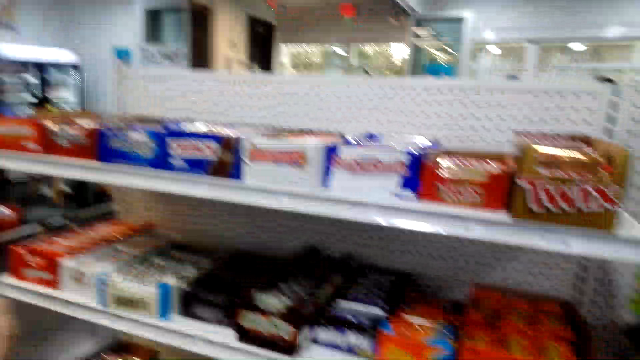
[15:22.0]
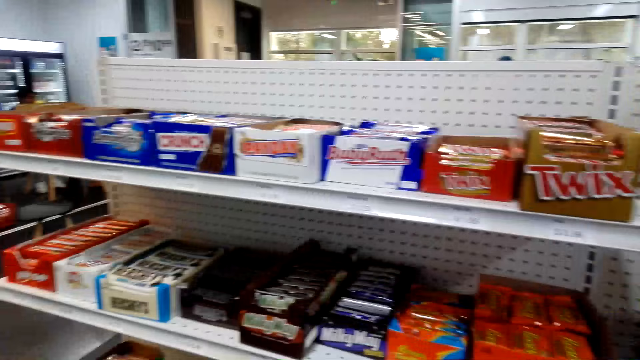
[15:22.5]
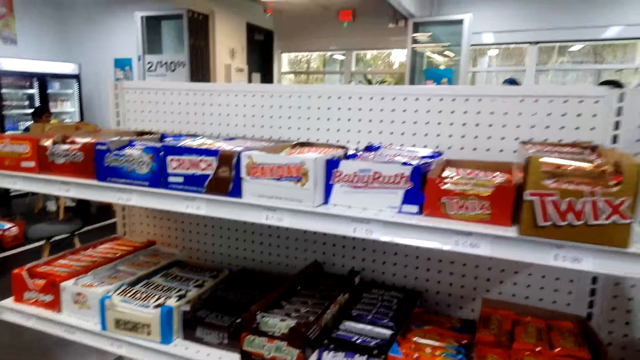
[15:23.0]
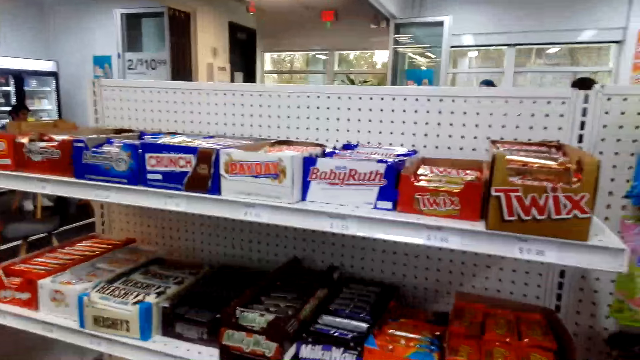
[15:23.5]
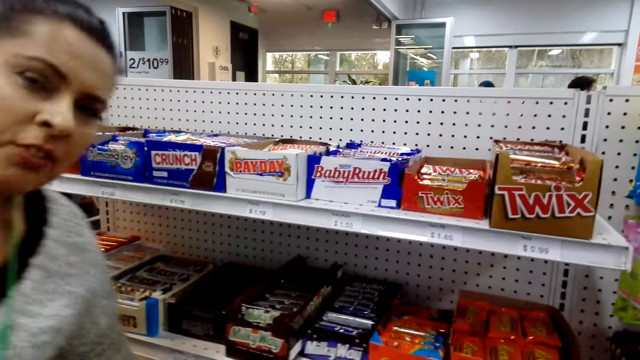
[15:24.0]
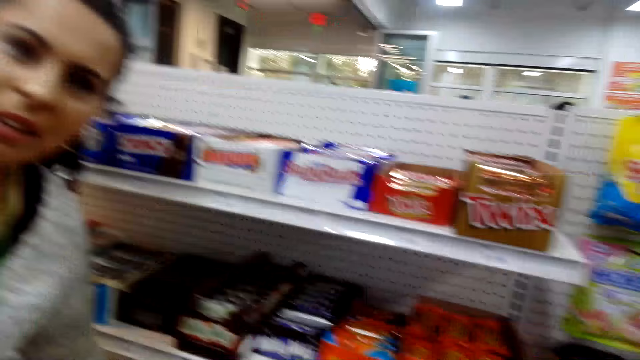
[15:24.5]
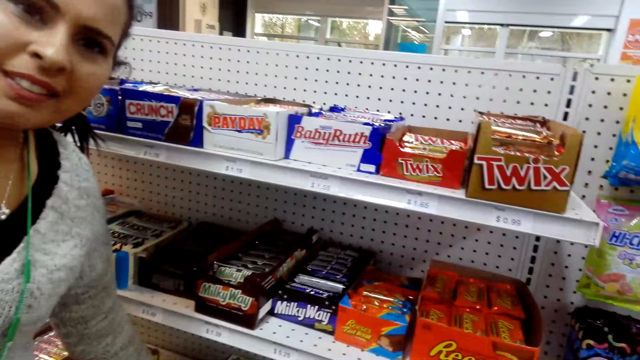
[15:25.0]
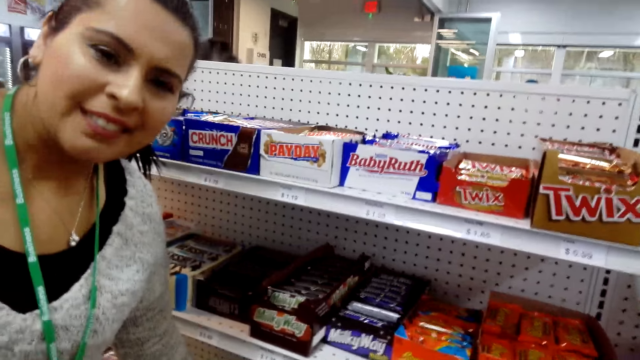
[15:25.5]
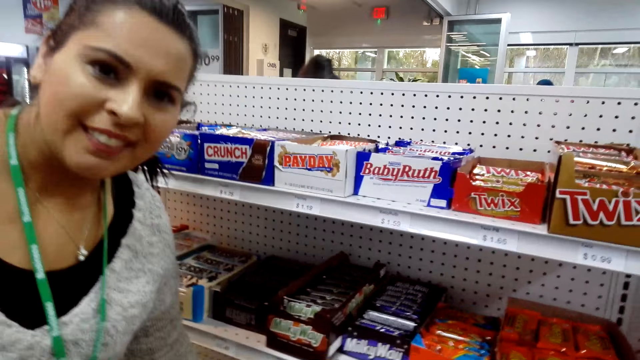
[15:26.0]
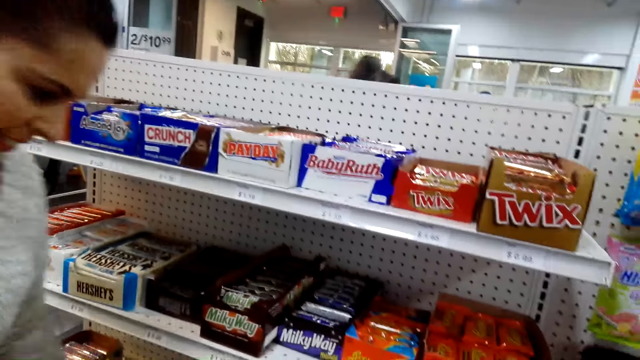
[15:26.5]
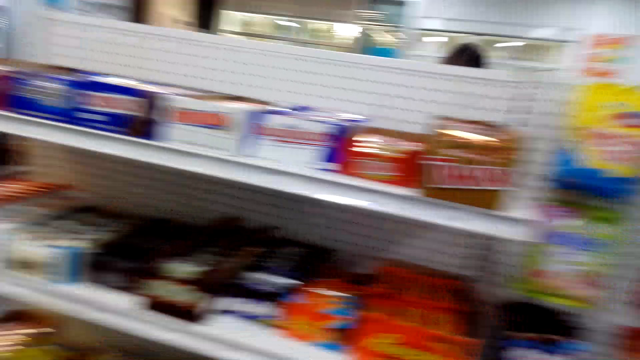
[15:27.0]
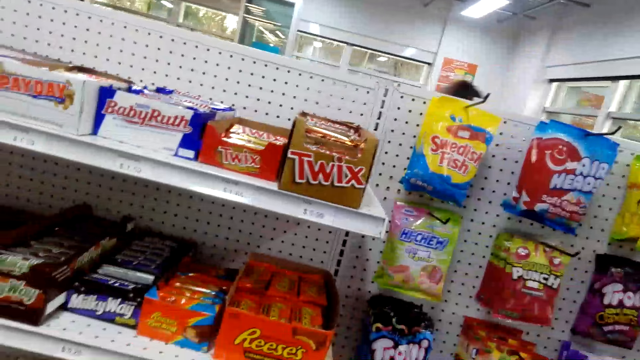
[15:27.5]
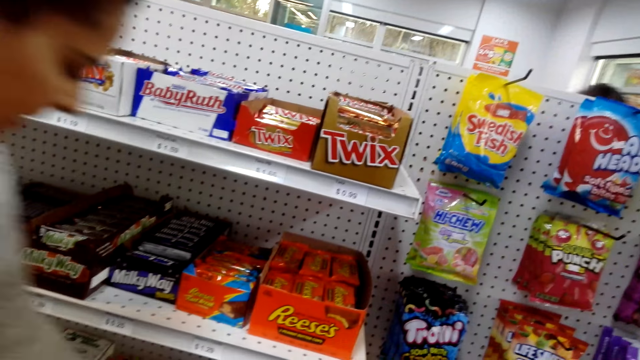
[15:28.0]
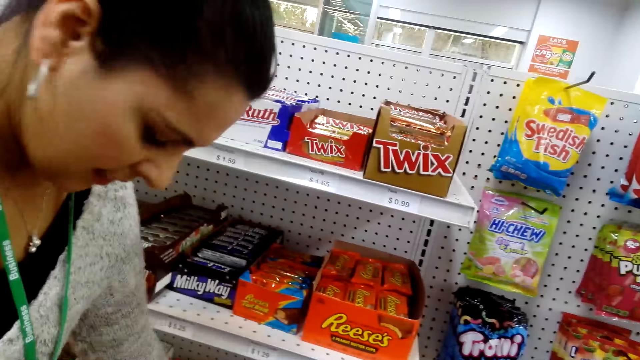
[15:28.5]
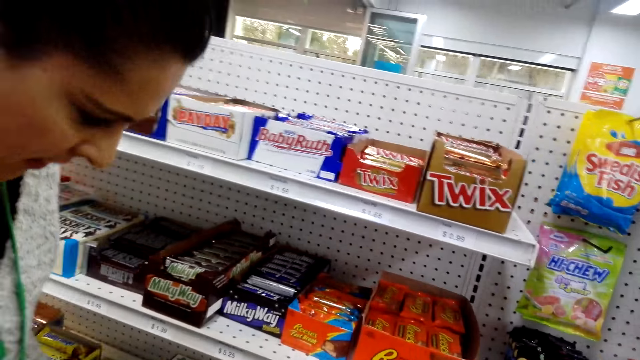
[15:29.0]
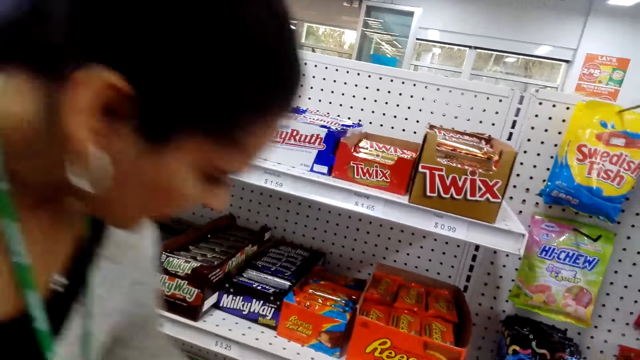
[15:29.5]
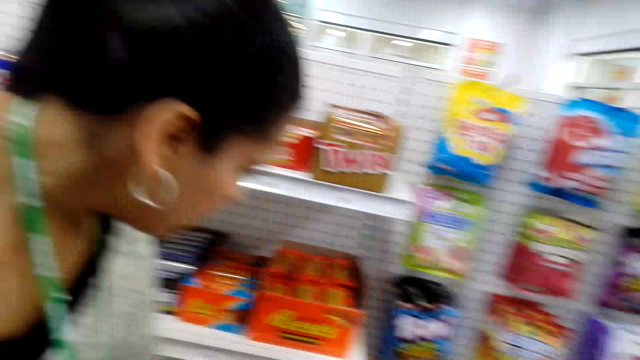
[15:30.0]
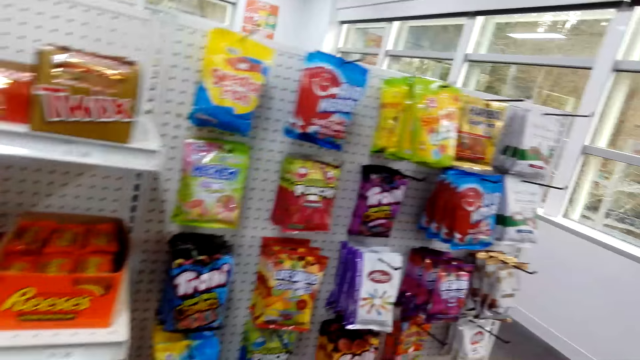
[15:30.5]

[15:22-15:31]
The camera wearer looks at the shelf. They look around. A person interacts with the camera wearer. The person collects food items.

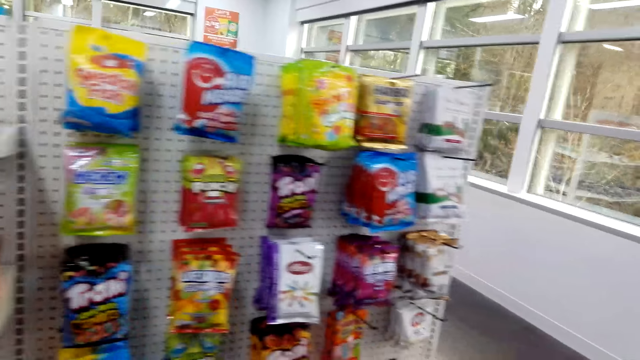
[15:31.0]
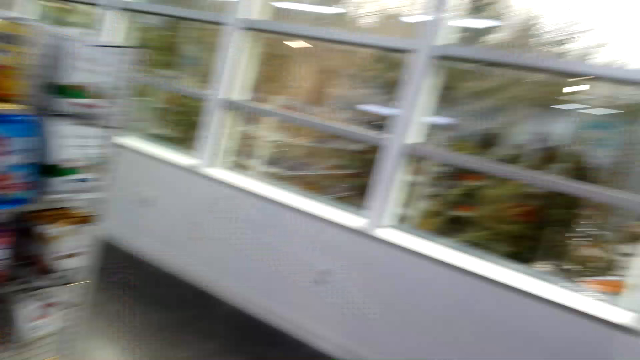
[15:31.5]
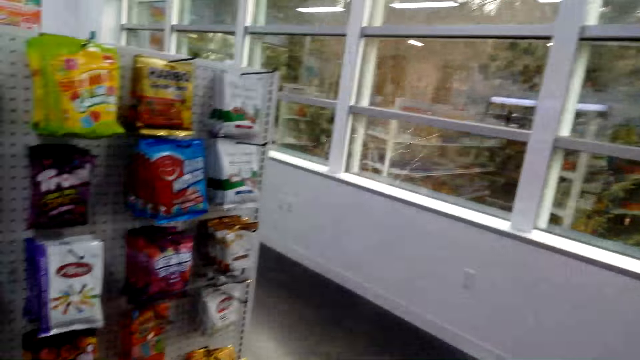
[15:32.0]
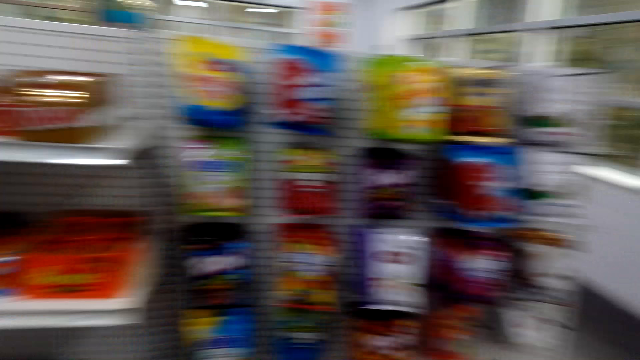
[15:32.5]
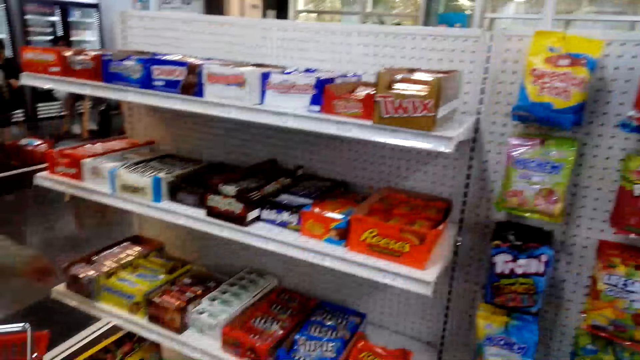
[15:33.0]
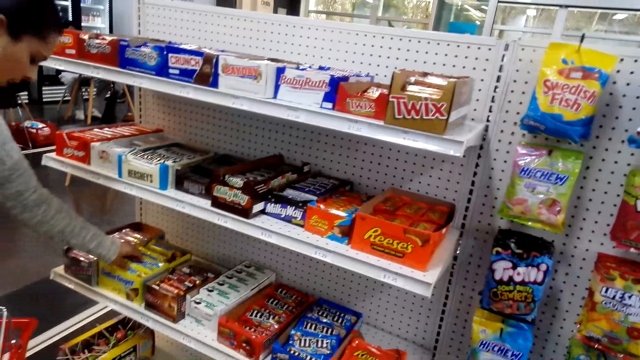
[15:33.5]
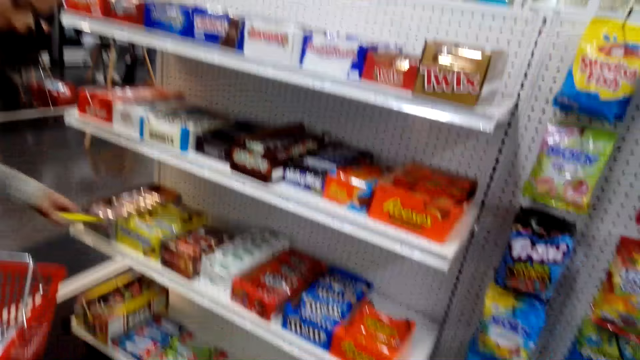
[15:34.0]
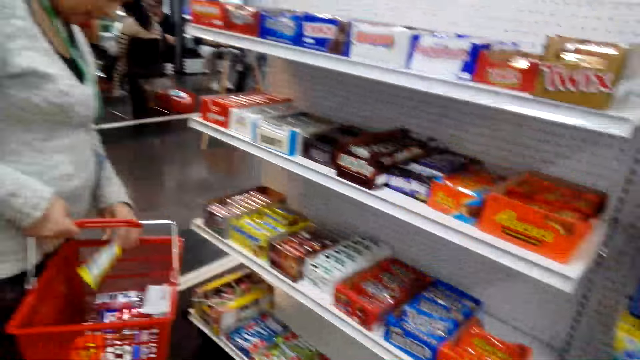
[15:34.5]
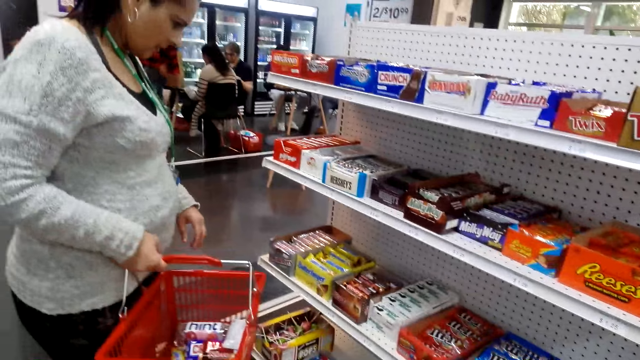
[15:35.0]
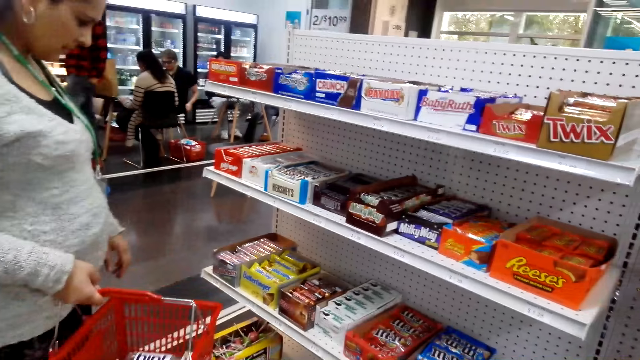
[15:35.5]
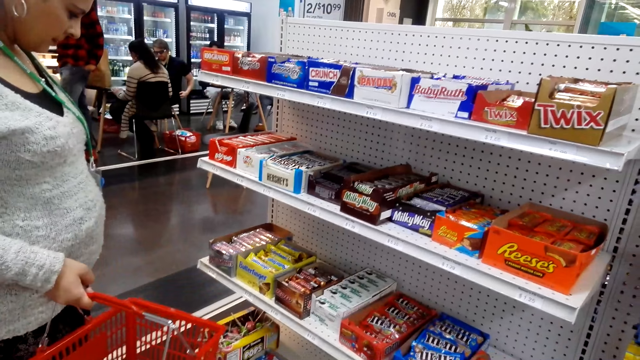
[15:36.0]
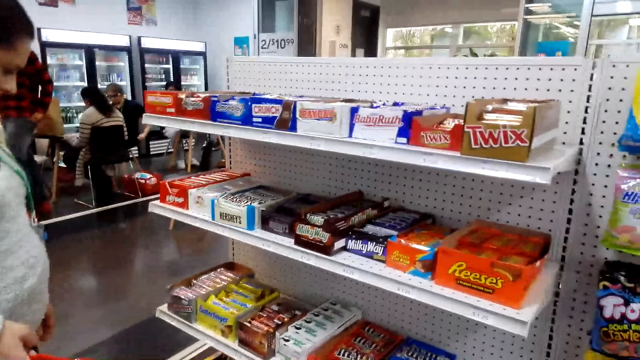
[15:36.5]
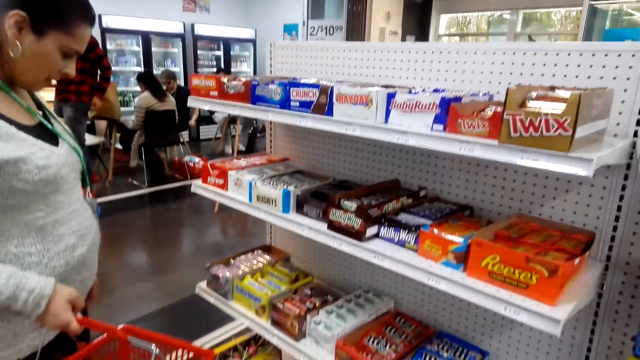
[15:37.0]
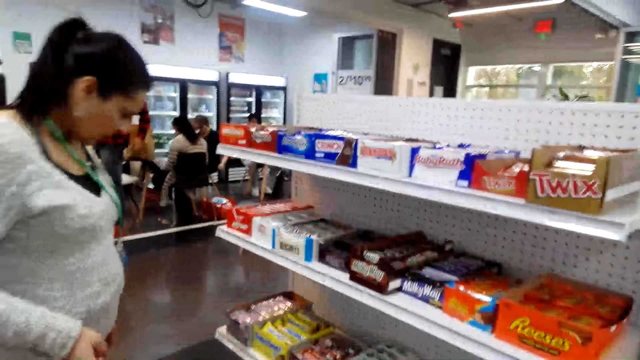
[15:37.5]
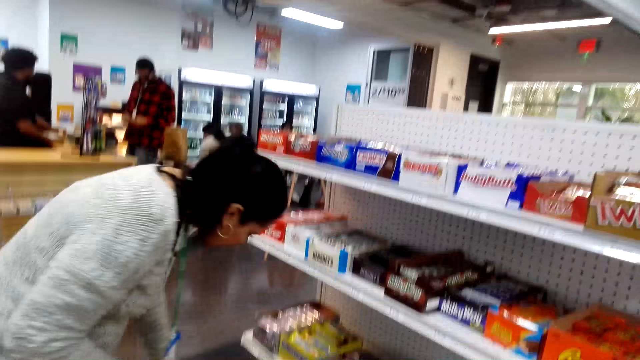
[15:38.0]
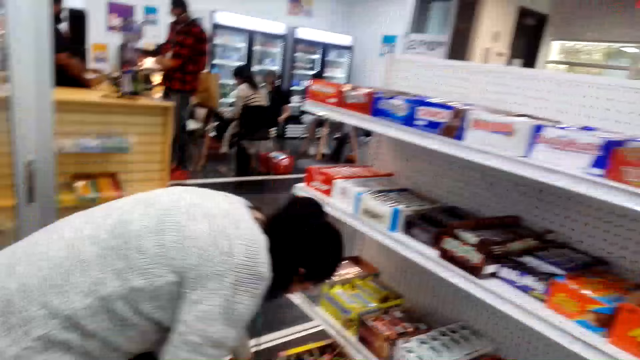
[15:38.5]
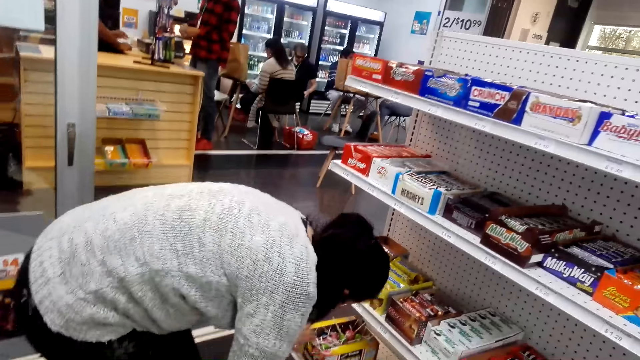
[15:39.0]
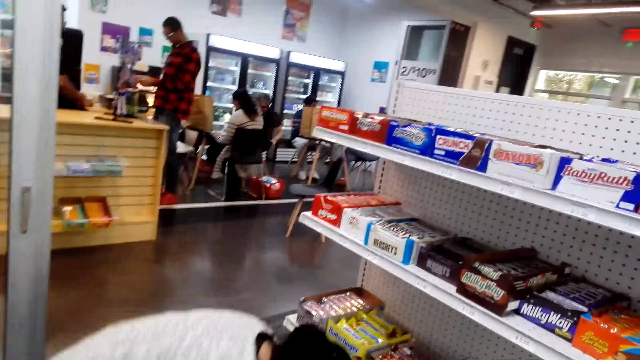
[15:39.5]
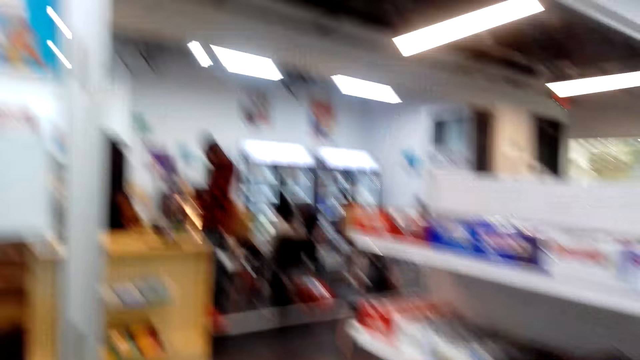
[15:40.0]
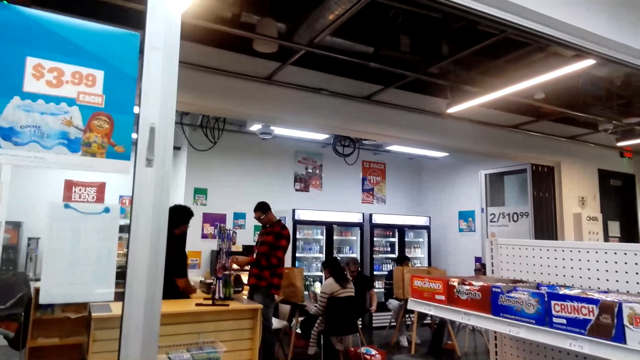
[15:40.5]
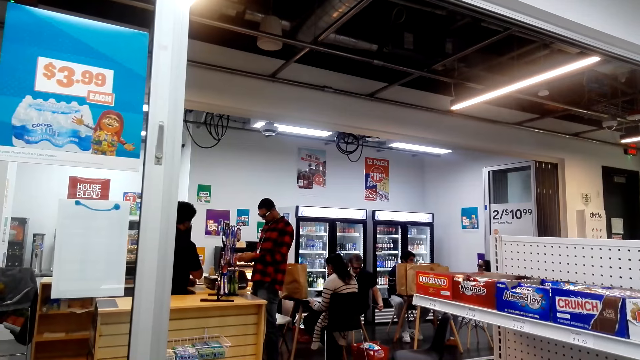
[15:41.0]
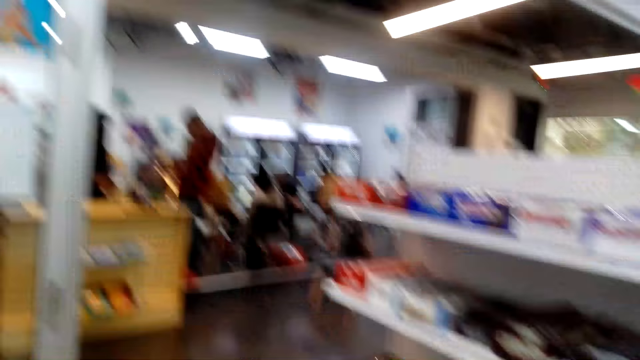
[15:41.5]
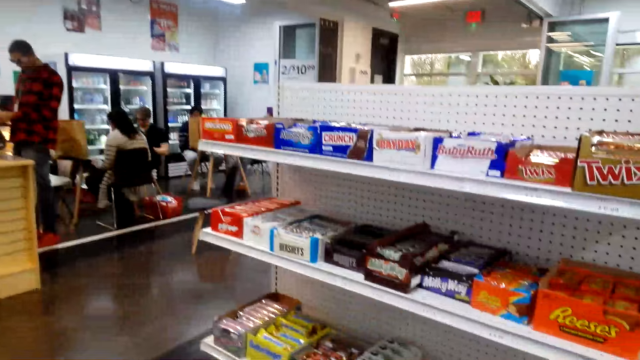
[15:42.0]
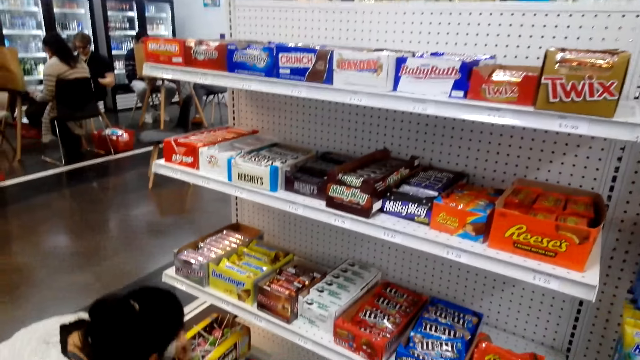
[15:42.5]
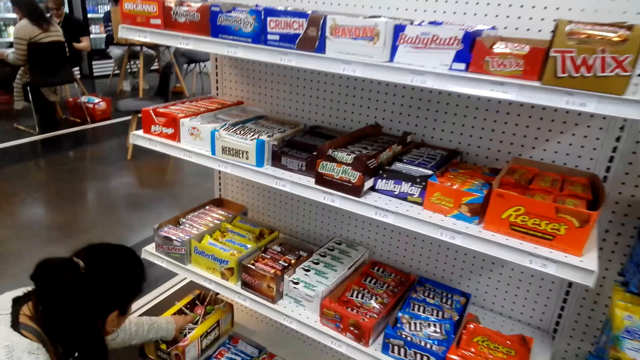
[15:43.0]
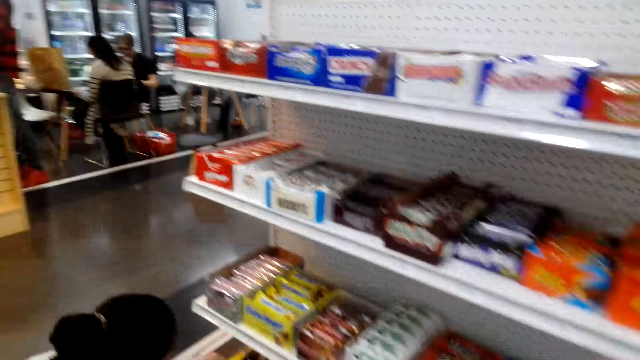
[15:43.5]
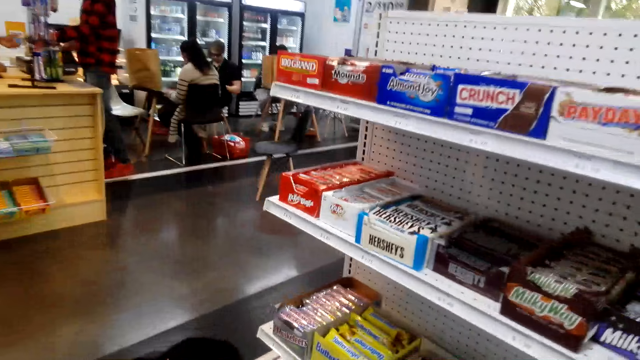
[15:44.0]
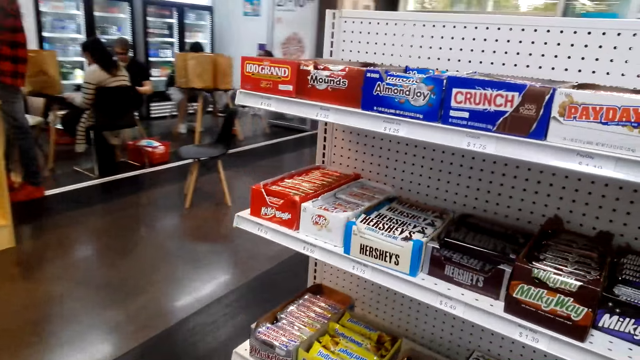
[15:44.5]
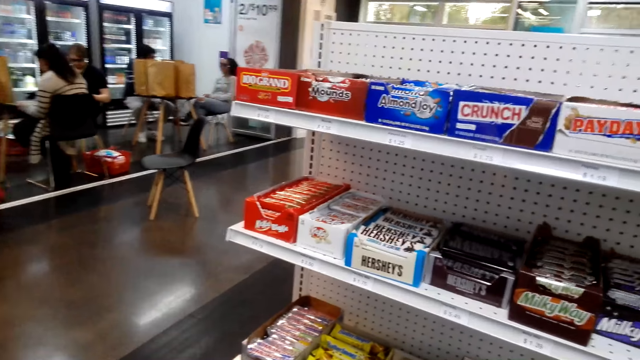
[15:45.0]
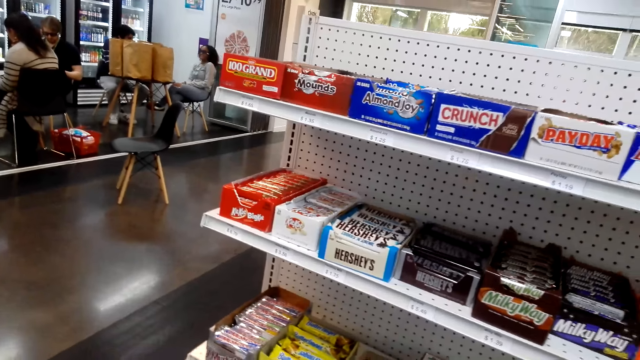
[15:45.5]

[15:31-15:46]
The camera wearer looks around. A lady takes candy and drops the candy in the basket. The camera wearer looks at the lady. They talk to the lady. The lady bends. The lady squats. The camera wearer looks around. The lady takes food items.
